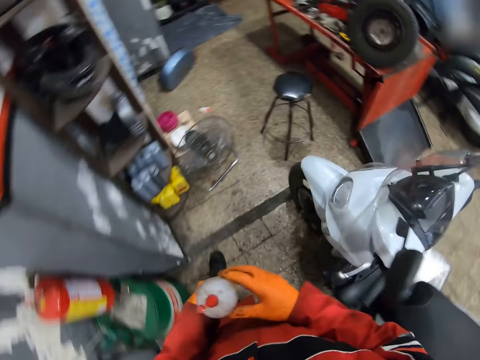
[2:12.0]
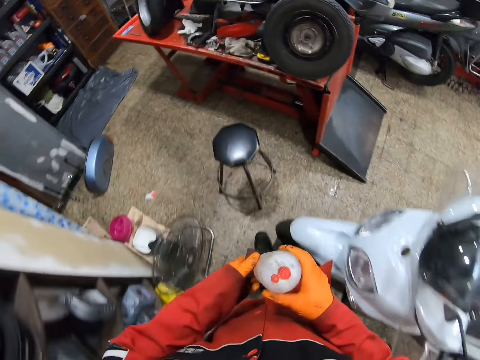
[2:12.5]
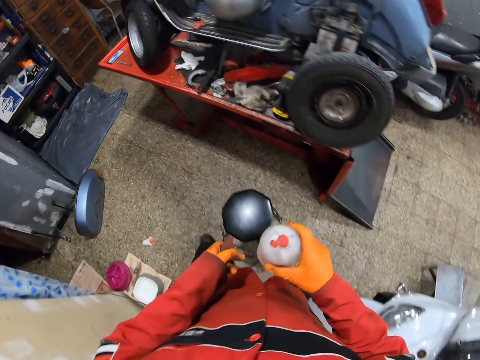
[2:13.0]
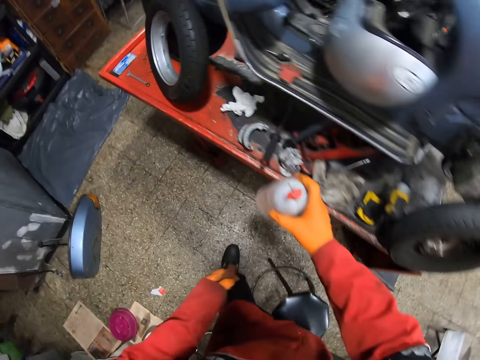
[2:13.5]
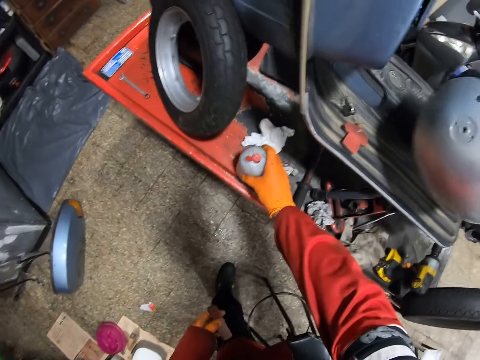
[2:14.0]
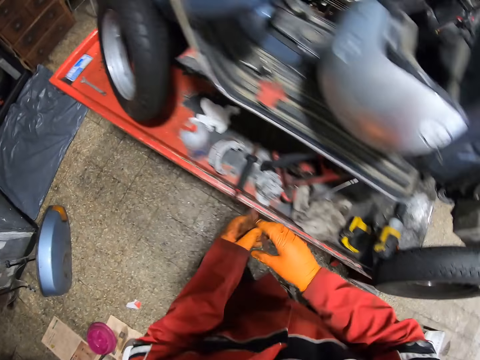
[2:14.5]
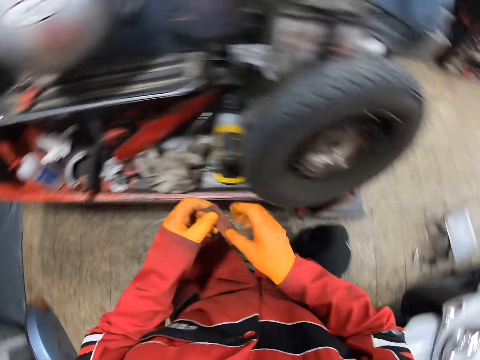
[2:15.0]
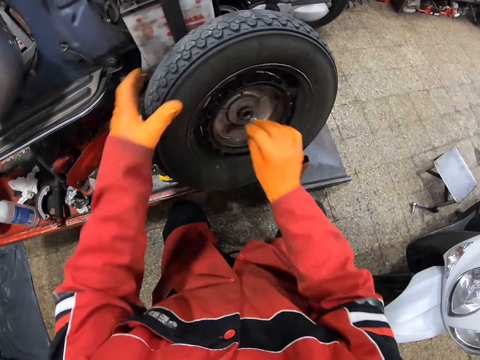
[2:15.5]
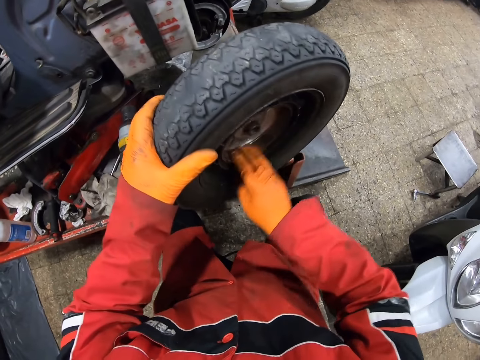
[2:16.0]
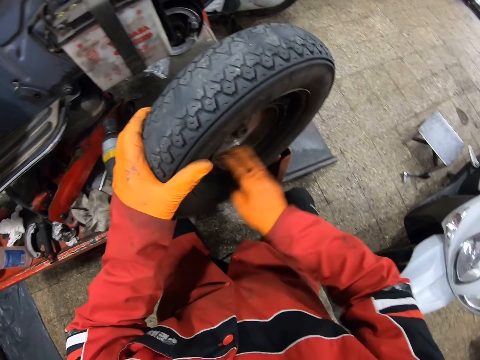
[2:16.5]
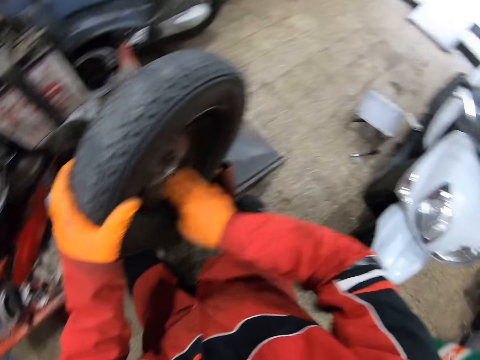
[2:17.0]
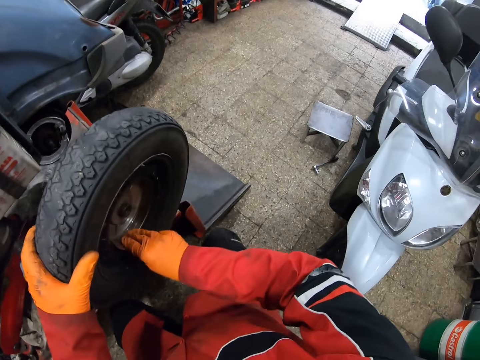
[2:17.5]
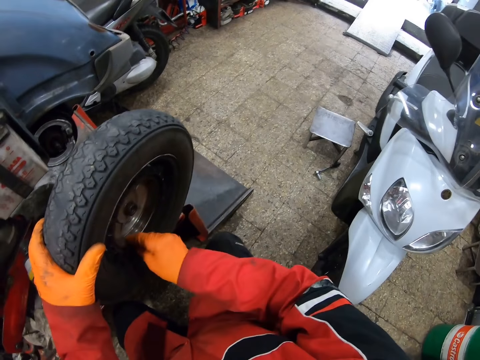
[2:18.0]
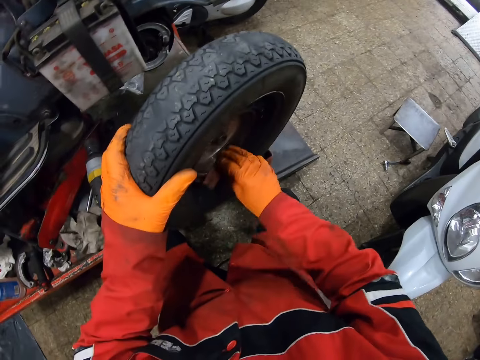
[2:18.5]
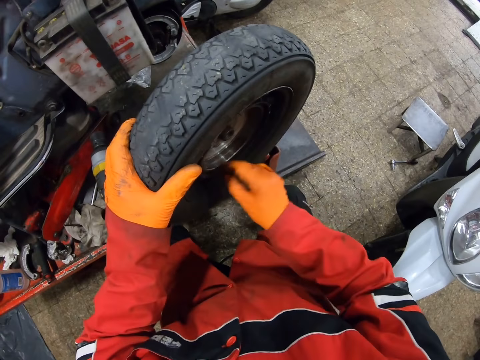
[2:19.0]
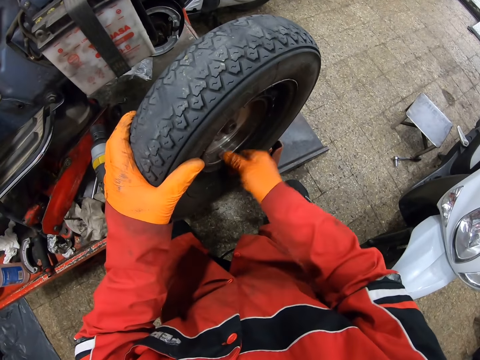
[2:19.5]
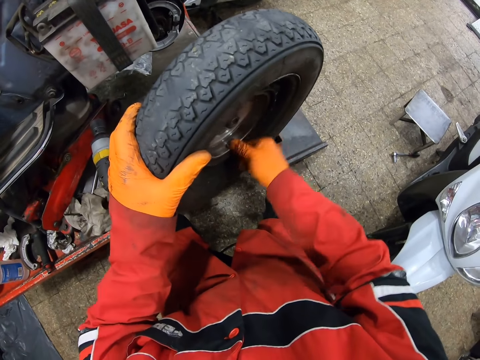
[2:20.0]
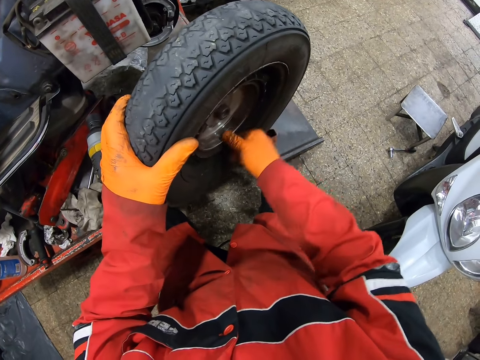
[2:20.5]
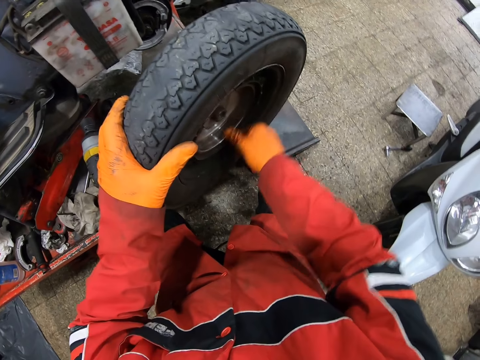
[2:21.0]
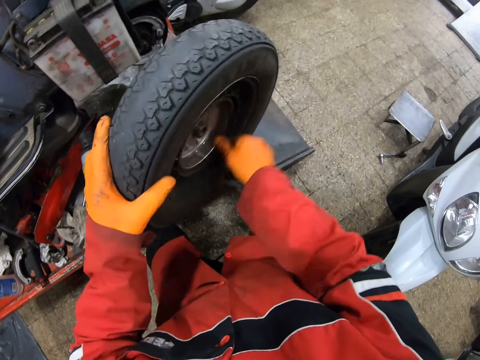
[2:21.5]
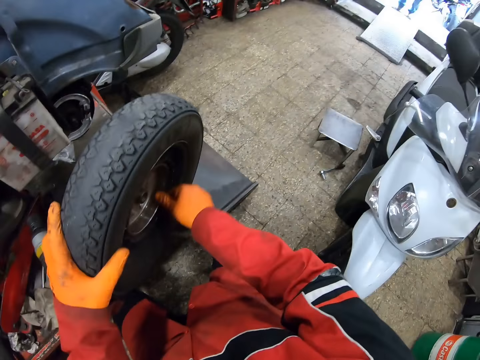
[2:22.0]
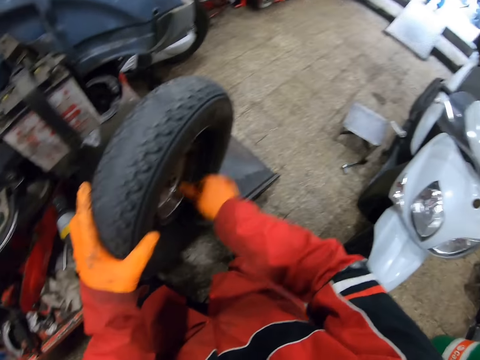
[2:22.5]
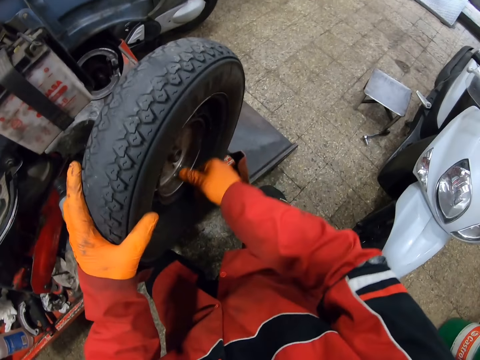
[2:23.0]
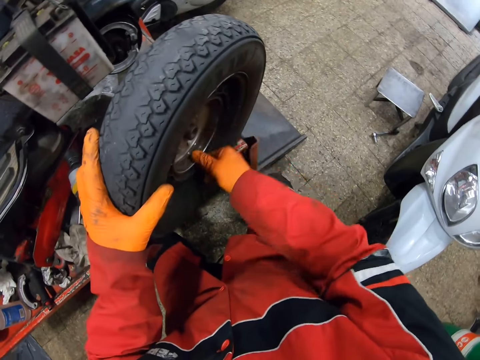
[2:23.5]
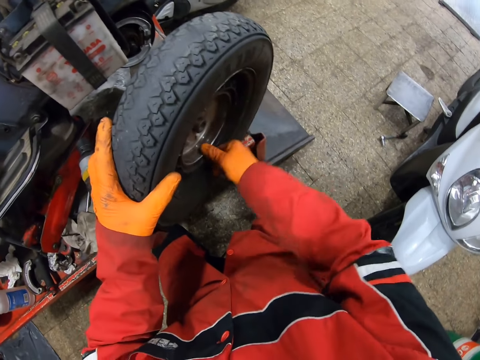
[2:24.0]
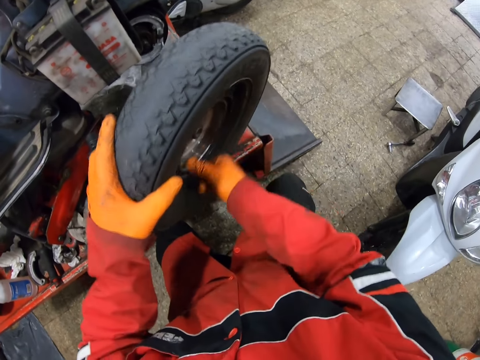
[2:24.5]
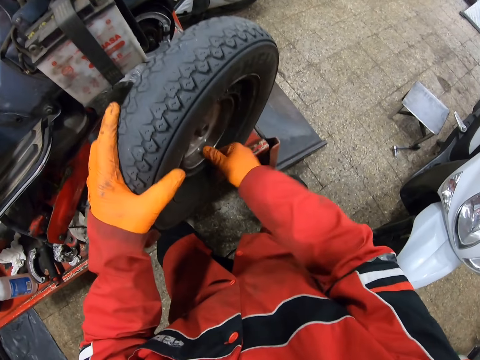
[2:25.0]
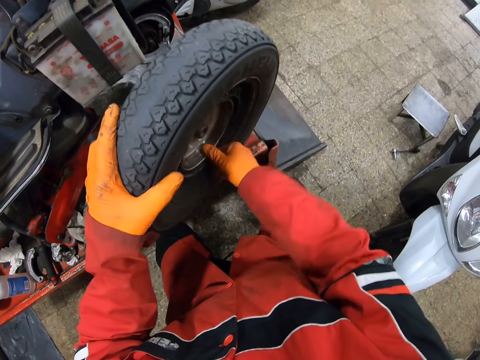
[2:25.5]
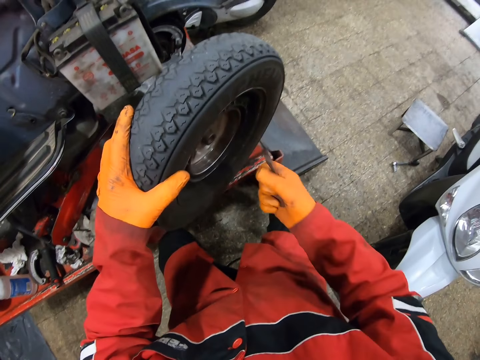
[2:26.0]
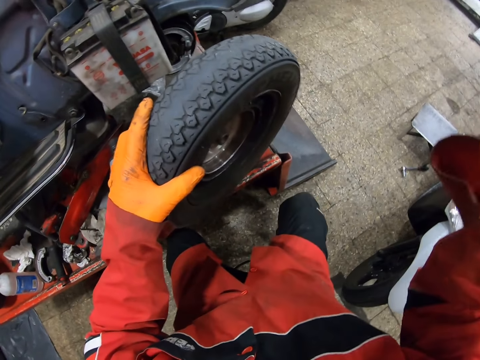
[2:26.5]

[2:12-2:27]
The camera wearer drops the lubricant on the lift with his right hand. He sands the tyre rim with the sandpaper in his right hand. He adjusts the camera with his right hand.
